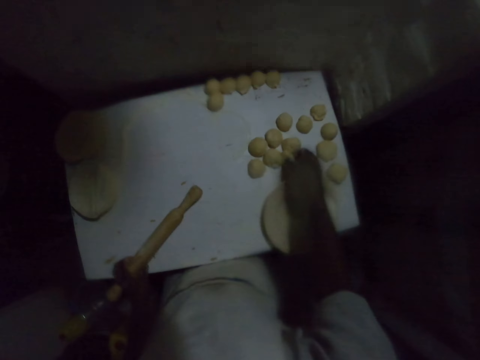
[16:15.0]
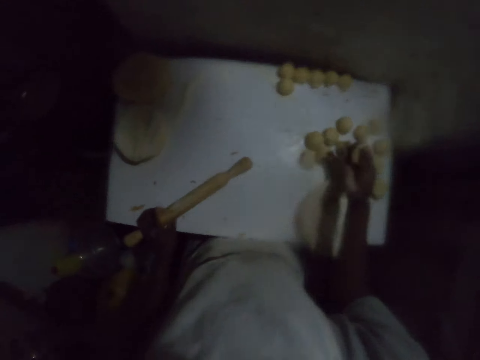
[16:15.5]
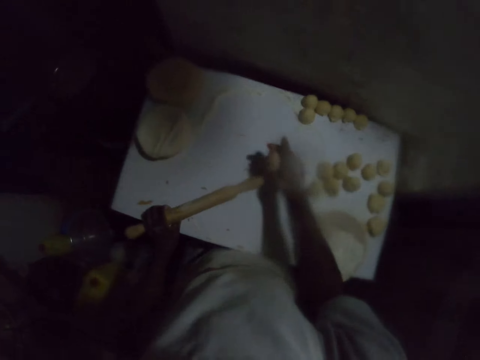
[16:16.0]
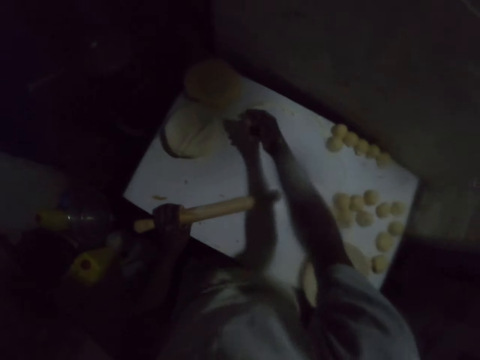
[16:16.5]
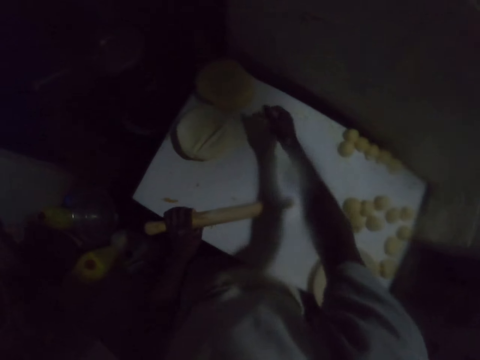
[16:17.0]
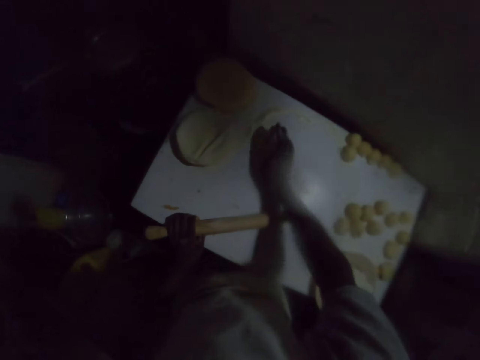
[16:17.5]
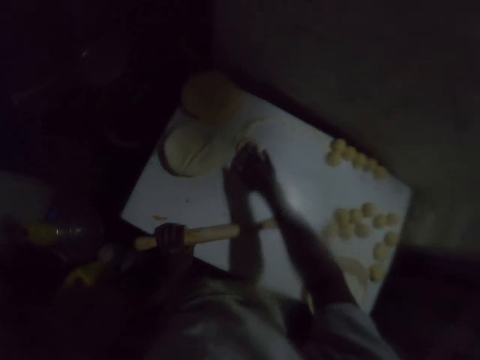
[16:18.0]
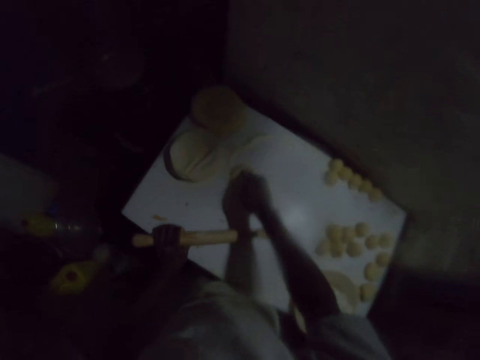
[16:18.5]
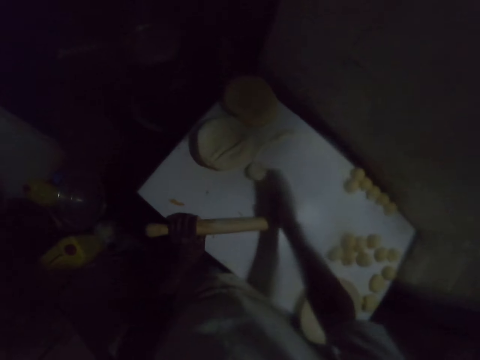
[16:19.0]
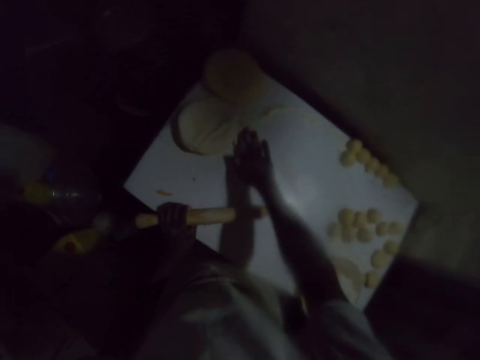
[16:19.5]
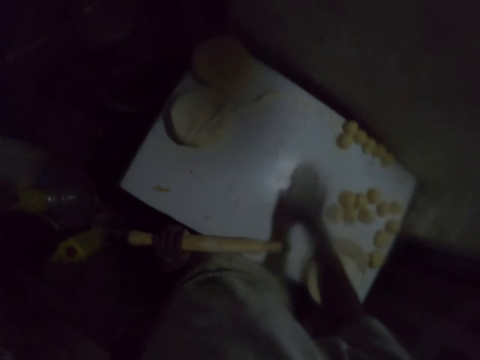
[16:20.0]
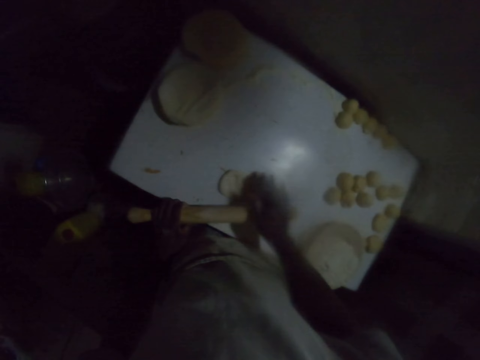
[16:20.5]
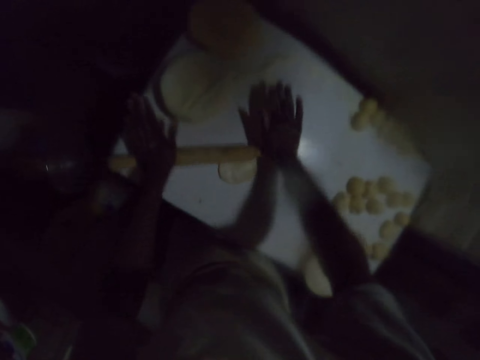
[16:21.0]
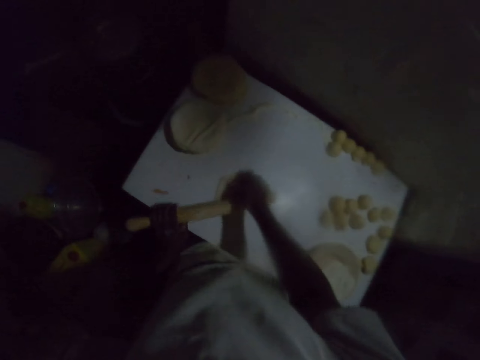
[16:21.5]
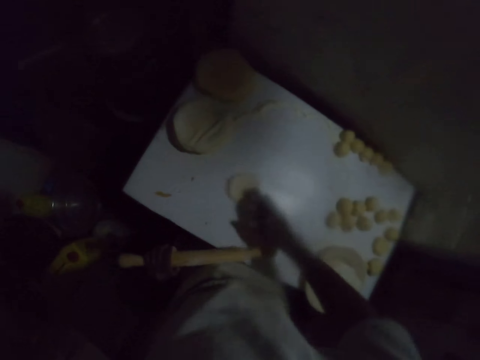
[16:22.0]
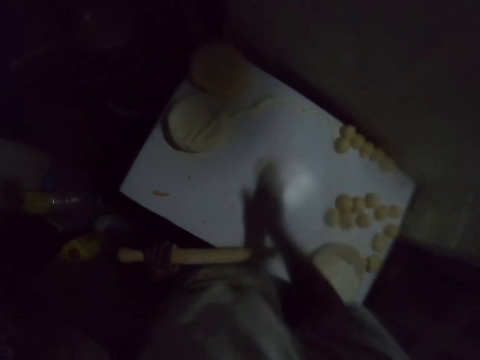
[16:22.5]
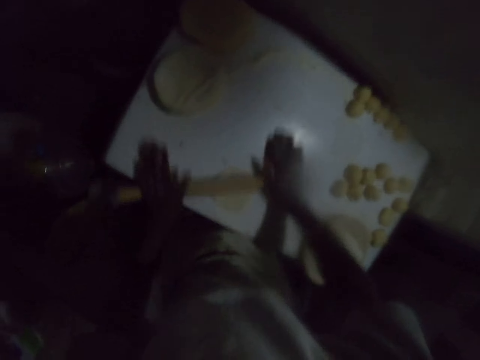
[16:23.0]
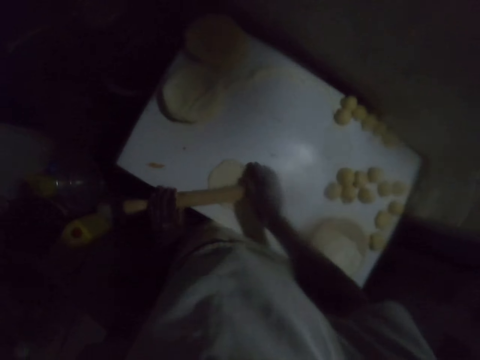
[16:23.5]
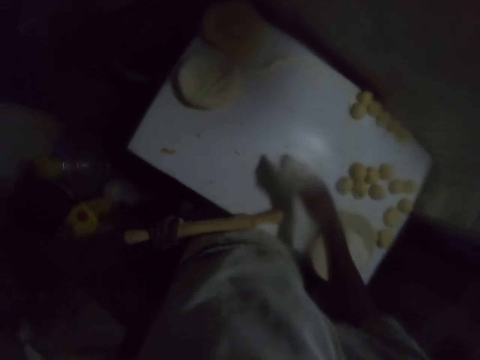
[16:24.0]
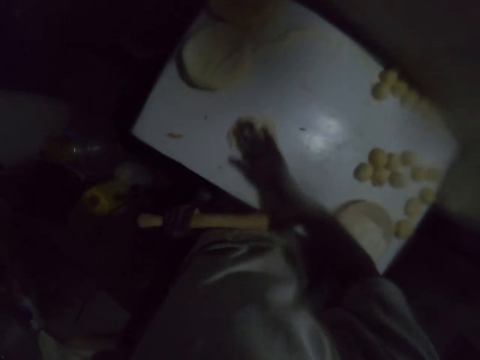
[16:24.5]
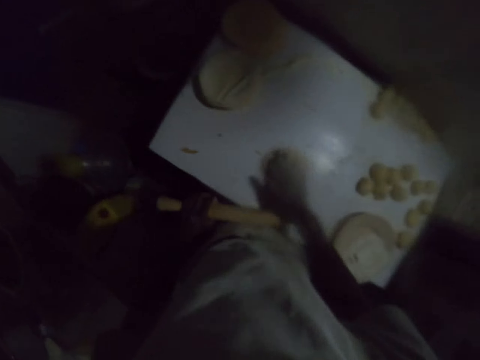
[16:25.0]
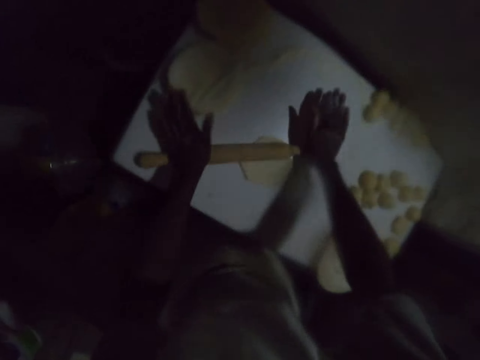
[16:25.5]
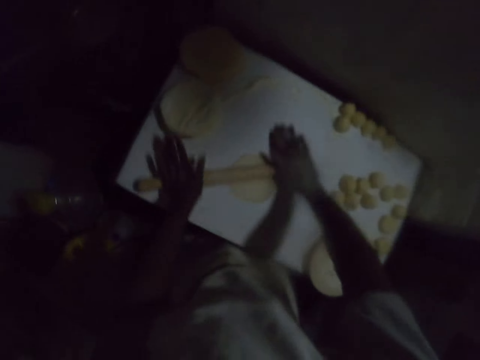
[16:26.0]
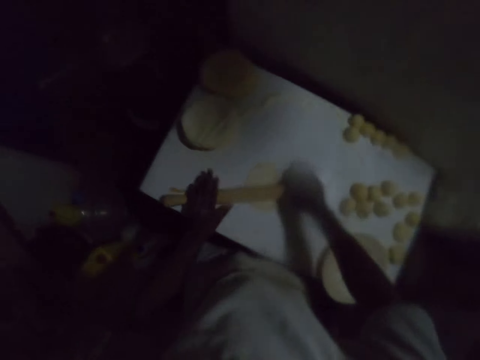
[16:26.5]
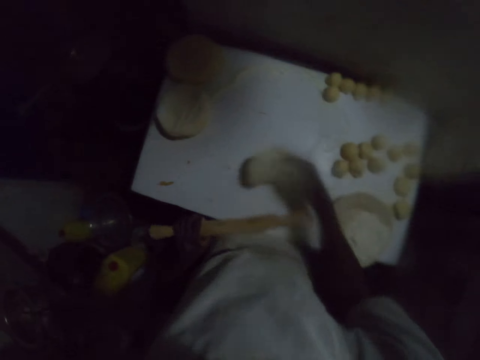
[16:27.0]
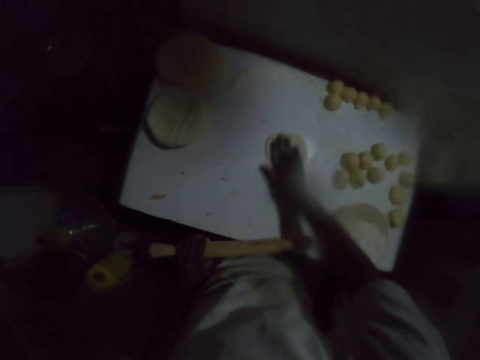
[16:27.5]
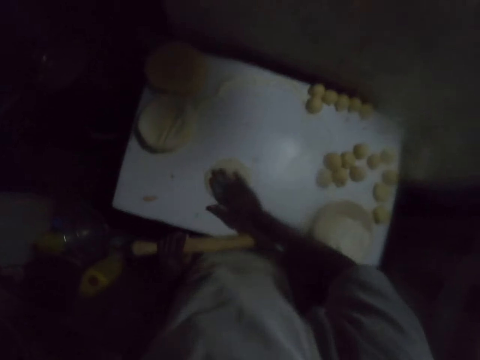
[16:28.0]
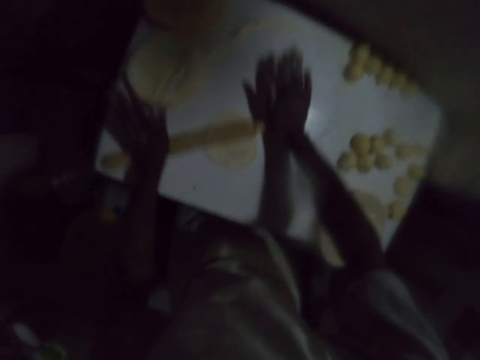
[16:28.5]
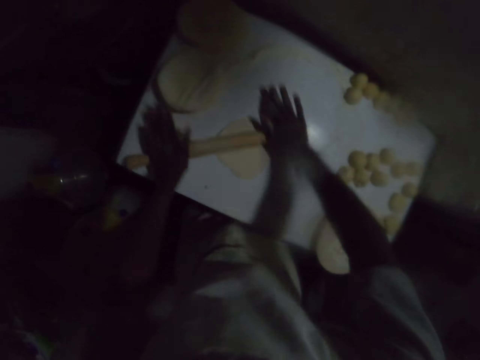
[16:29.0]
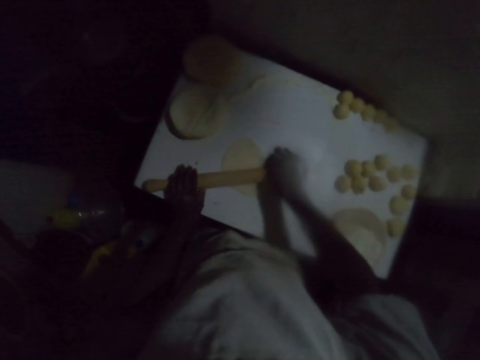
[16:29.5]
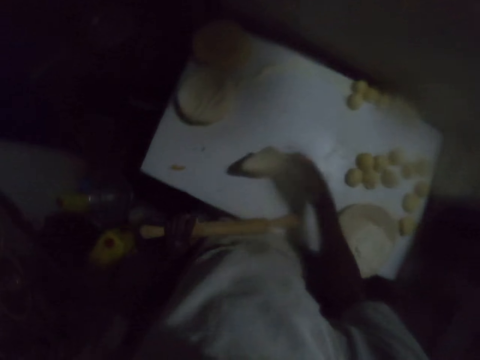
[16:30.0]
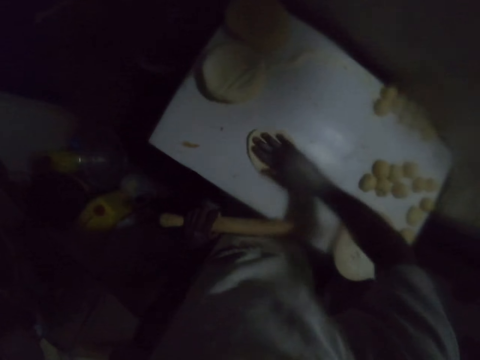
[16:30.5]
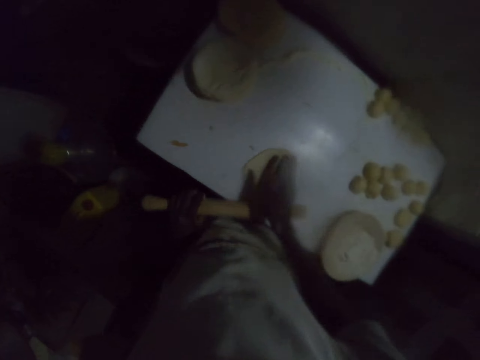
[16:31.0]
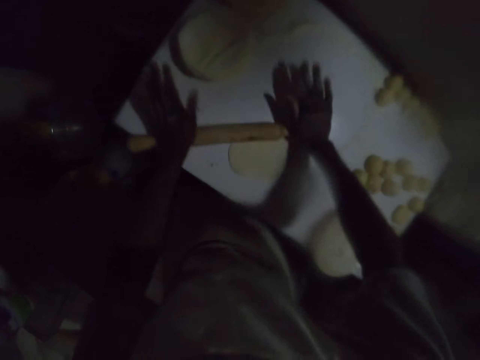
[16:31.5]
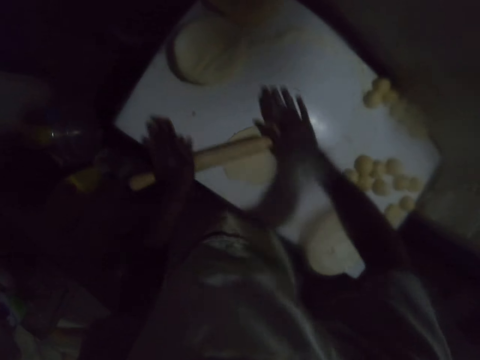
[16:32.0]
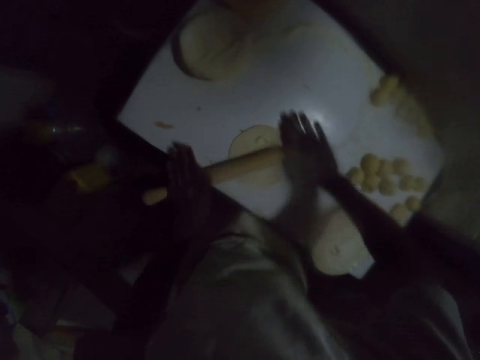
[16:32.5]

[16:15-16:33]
The camera wearer picks up the dough roll on the table. They roll the roll in hand. They spread flour on the table. They press the dough on the table with the flour. They spread the roll on the flour on the table. They move the dough on the flour on the table. They roll the dough with a rolling stick. They turn the dough. They move the dough on the flour on the table. They spread the dough on the table. They roll the dough with the rolling stick. They turn the dough on the table. They spread the dough on the table. They move the dough on the flour on the table. They roll the dough with the rolling stick. They turn the dough on the table. They move the dough on the flour on the table. They spread the dough on the table. They roll the dough with the rolling stick. They turn the dough on the table. They spread the dough on the table. They move the dough on the flour on the table. They roll the dough with the rolling stick.

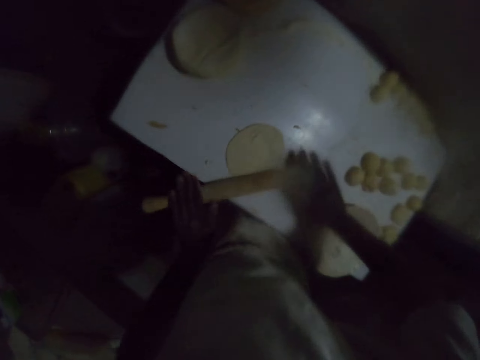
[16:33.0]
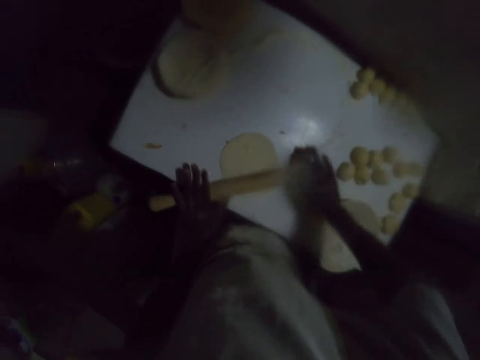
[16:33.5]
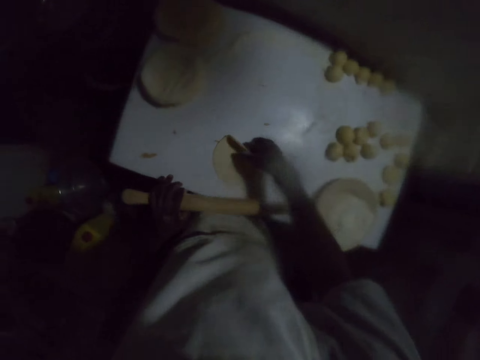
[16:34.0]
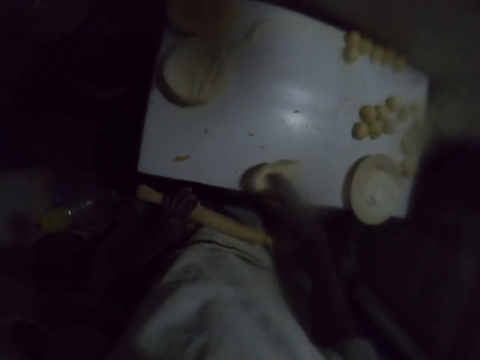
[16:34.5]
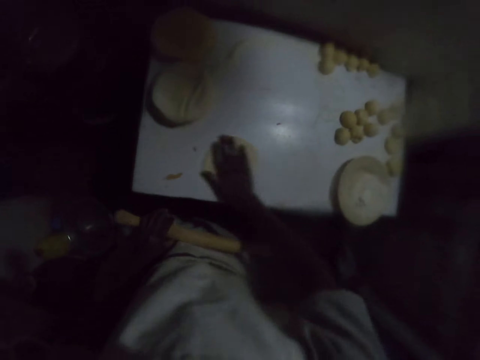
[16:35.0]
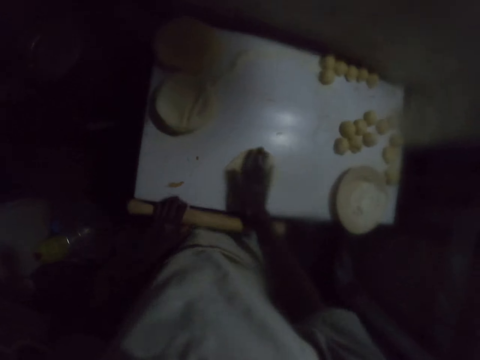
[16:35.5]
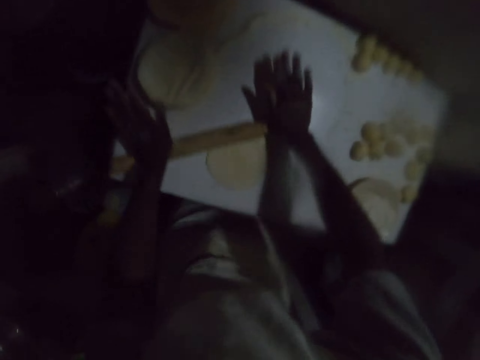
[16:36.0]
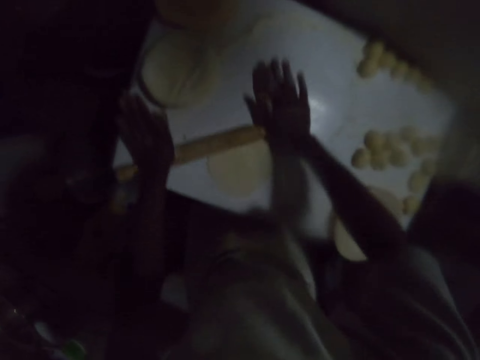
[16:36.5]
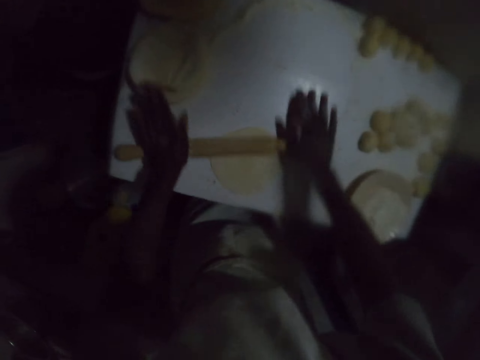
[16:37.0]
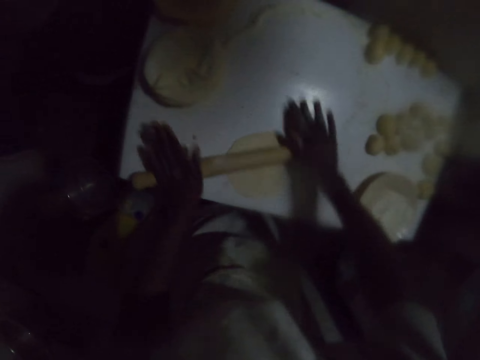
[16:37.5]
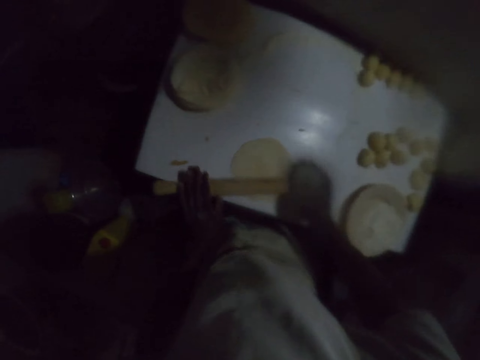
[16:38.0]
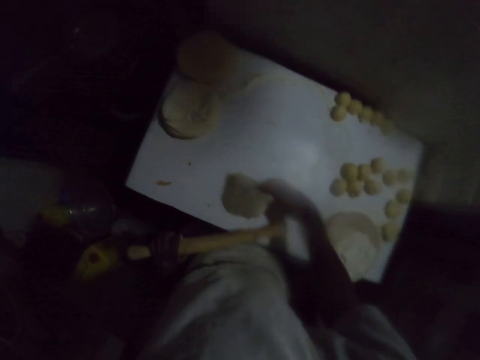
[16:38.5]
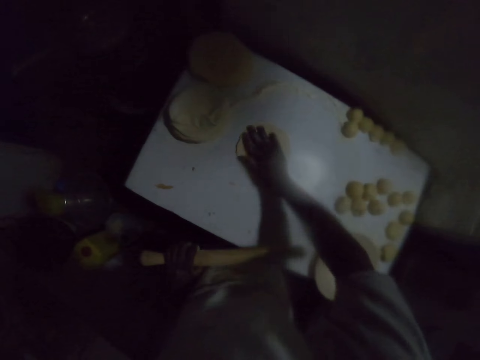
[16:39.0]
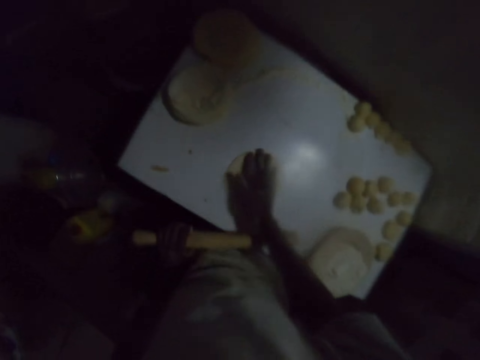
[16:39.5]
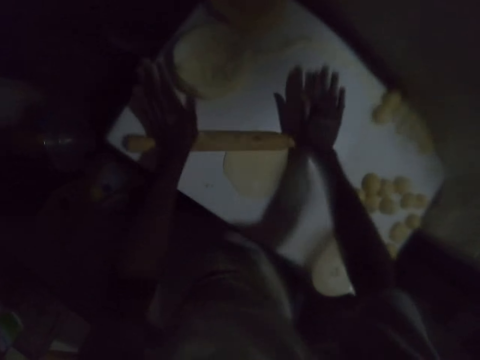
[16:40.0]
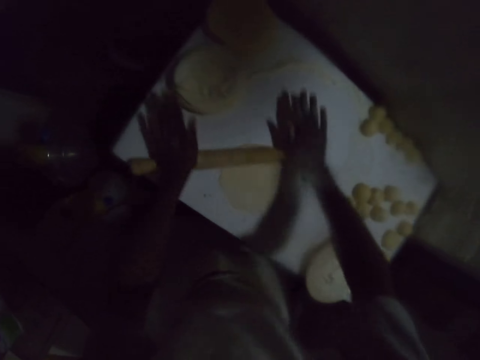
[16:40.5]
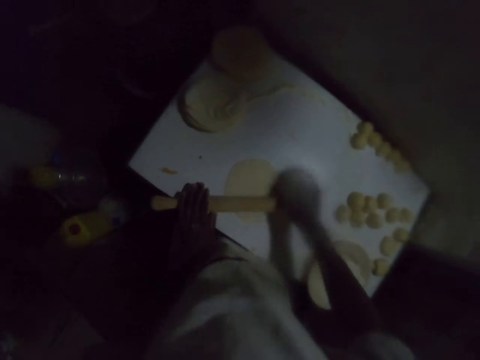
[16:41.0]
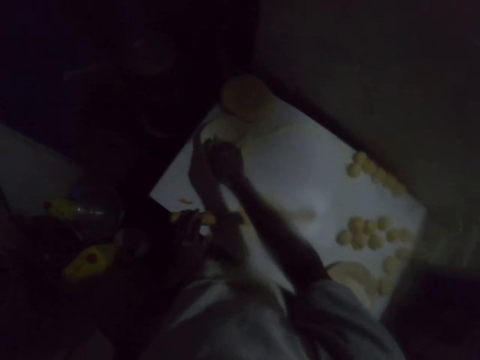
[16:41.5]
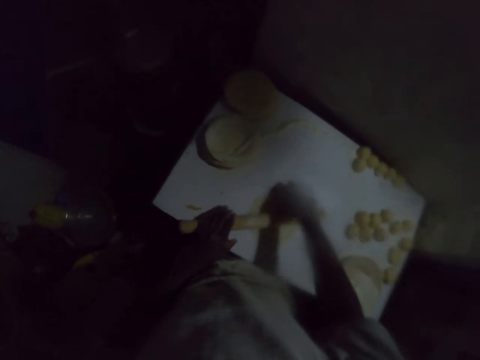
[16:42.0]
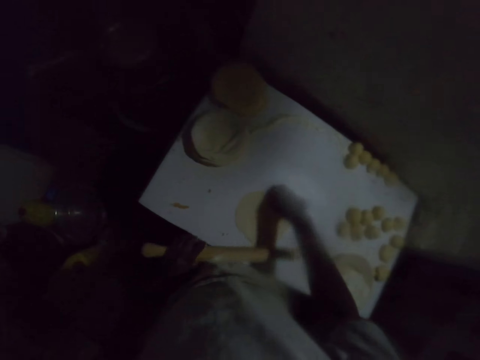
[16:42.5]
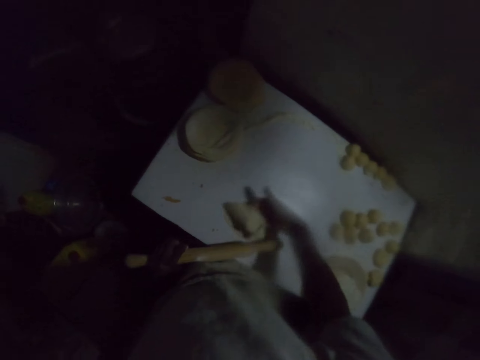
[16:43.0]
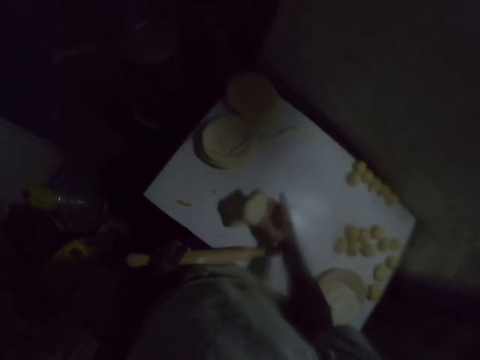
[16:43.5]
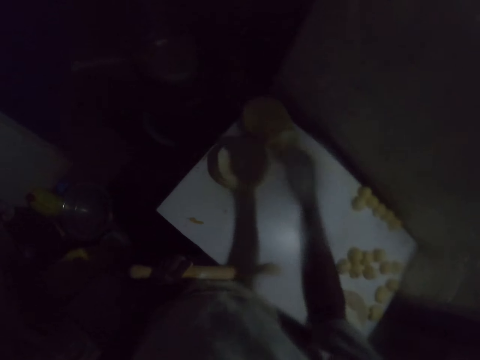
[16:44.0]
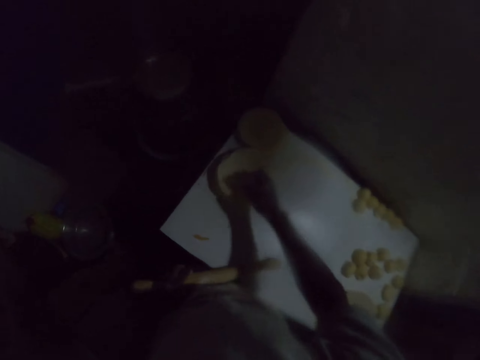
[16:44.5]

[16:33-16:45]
The camera wearer turns the dough on the table. They move the dough on the flour on the table. They spread the dough on the table. They roll the dough with a rolling stick. They turn the dough on the table. They spread the dough on the table. They move the dough on the flour on the table. They roll the dough with the rolling stick. They align the doughs on the table. They pick up the dough on the table. They carry the rolled dough. They drop the rolled dough on top of another rolled dough on the table.
